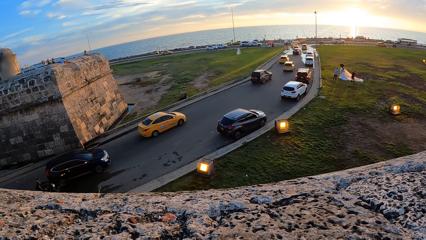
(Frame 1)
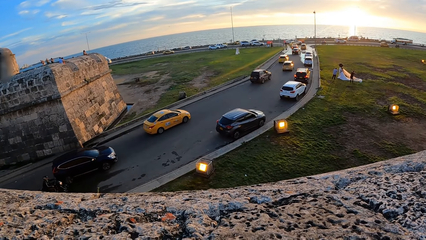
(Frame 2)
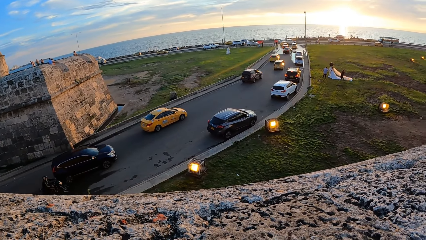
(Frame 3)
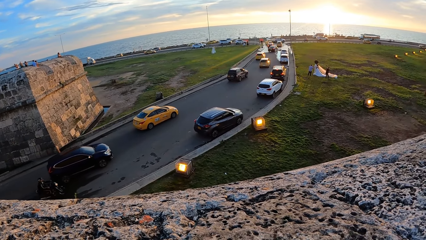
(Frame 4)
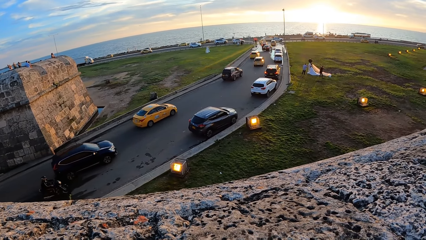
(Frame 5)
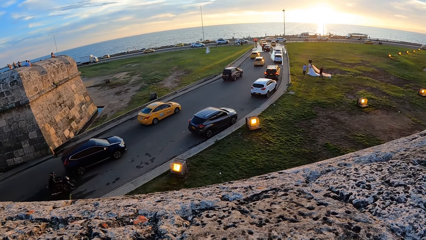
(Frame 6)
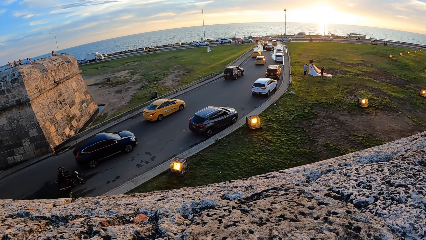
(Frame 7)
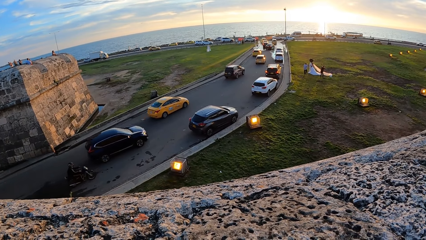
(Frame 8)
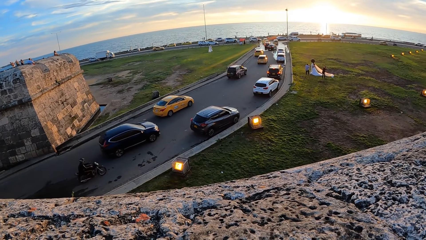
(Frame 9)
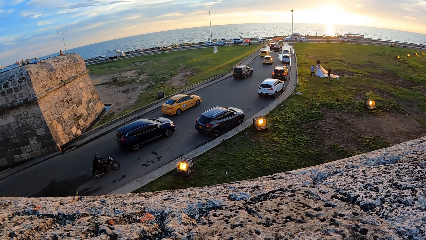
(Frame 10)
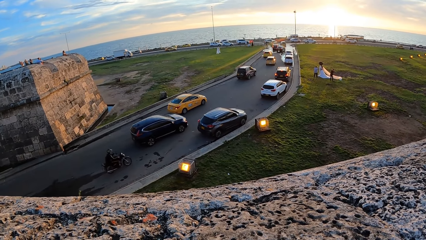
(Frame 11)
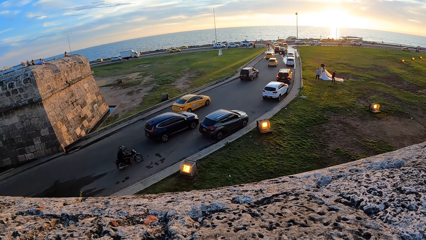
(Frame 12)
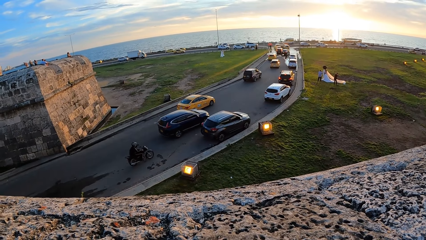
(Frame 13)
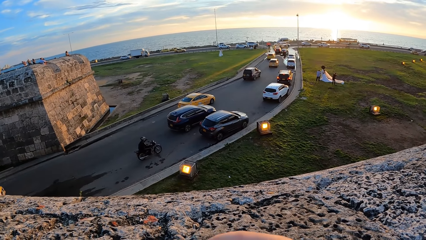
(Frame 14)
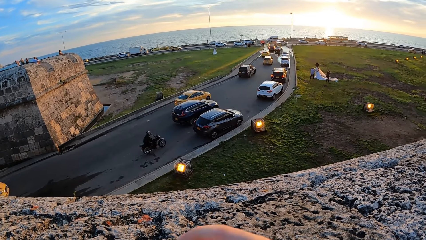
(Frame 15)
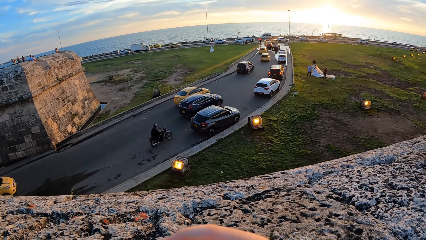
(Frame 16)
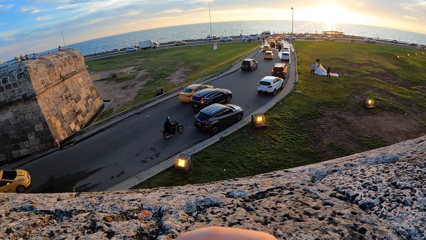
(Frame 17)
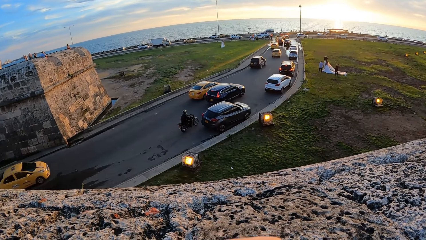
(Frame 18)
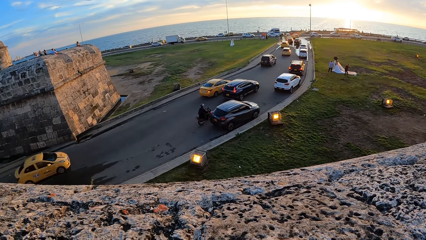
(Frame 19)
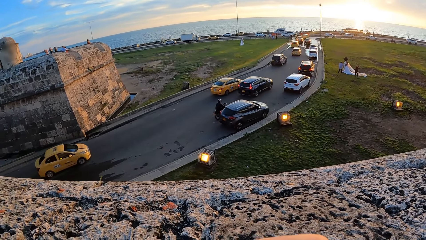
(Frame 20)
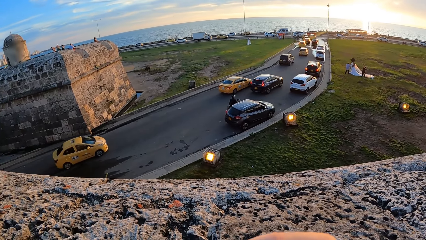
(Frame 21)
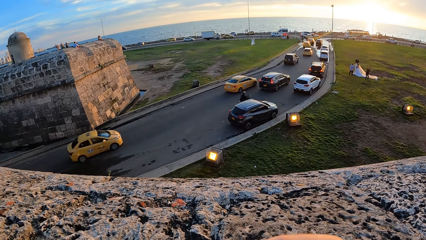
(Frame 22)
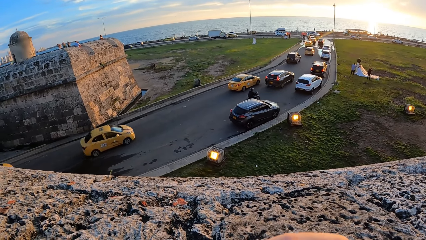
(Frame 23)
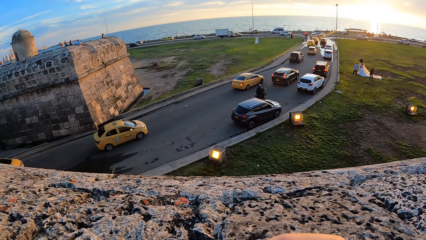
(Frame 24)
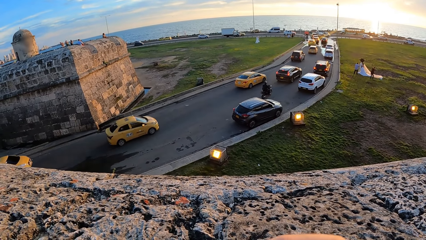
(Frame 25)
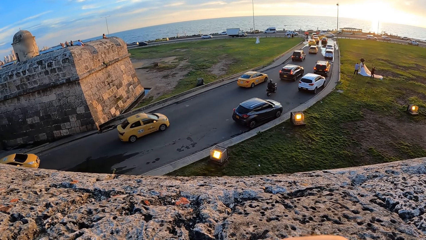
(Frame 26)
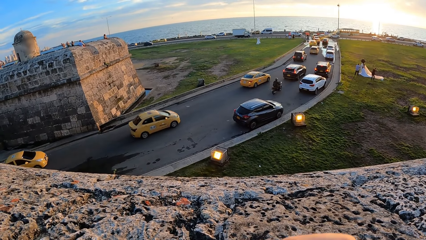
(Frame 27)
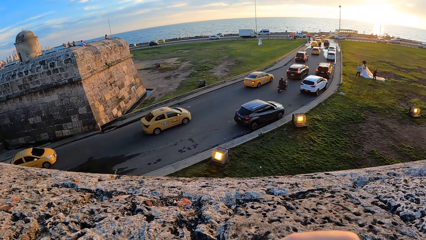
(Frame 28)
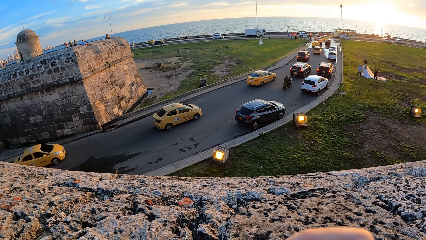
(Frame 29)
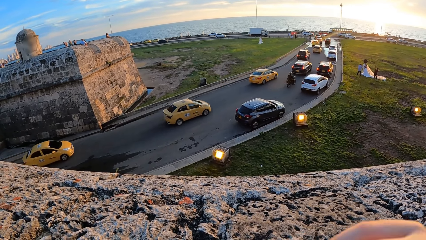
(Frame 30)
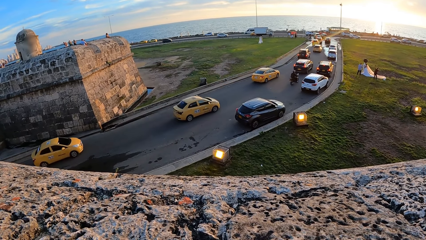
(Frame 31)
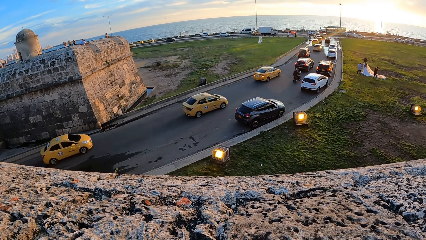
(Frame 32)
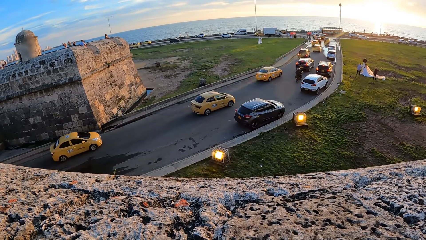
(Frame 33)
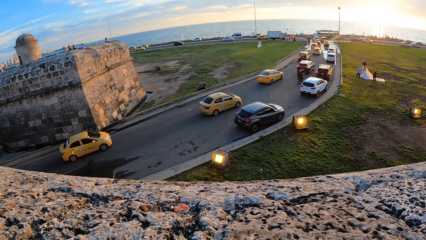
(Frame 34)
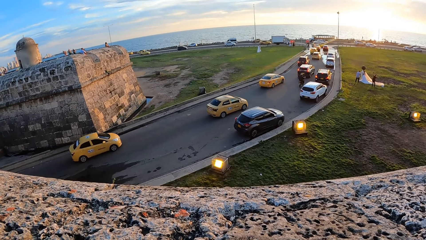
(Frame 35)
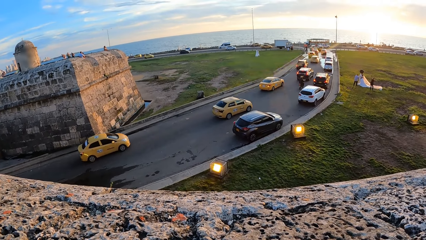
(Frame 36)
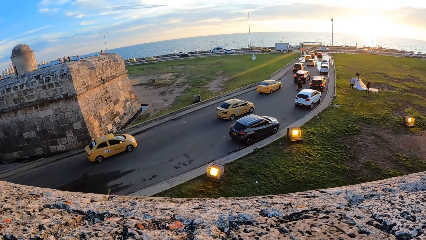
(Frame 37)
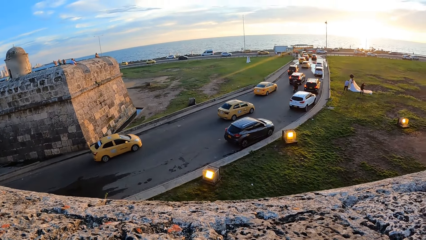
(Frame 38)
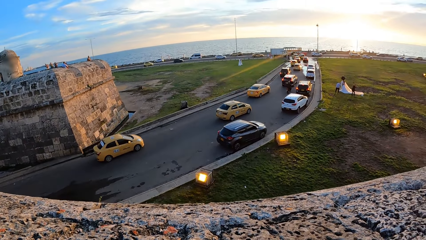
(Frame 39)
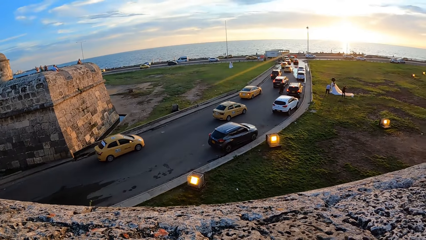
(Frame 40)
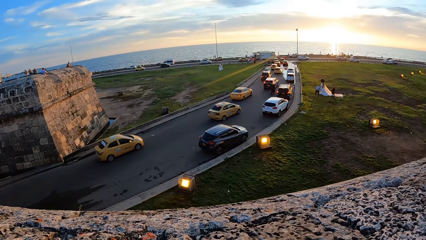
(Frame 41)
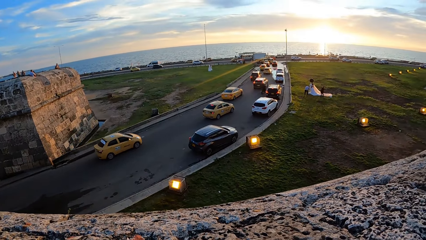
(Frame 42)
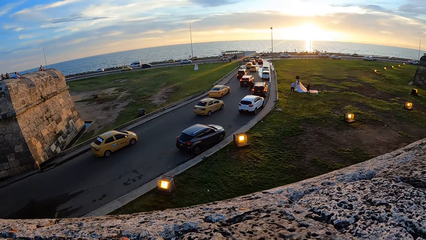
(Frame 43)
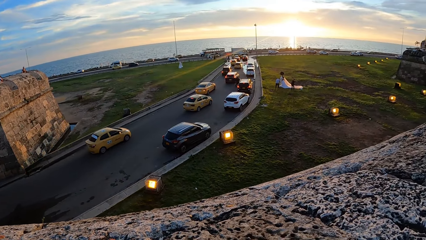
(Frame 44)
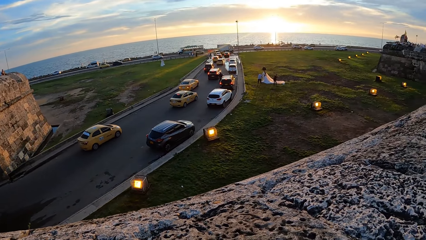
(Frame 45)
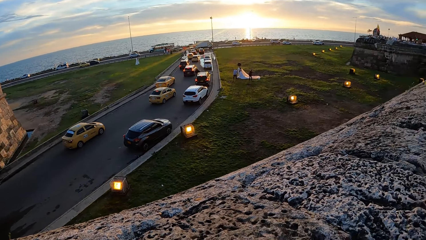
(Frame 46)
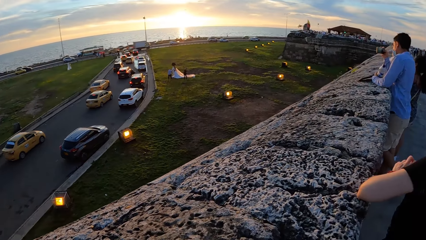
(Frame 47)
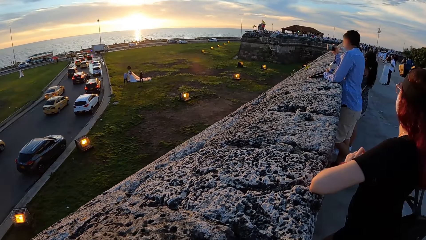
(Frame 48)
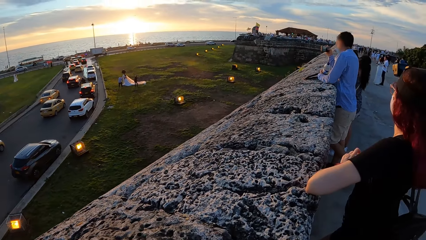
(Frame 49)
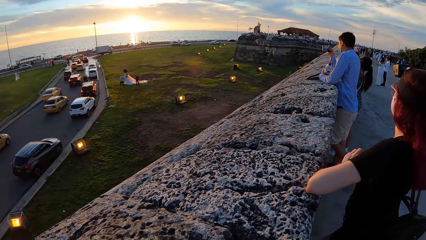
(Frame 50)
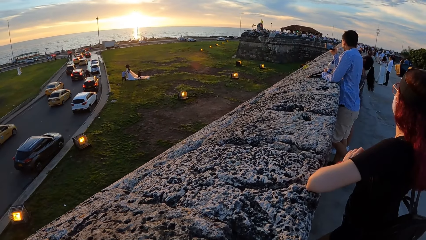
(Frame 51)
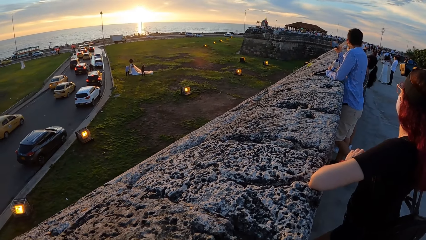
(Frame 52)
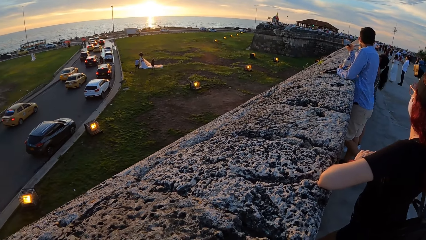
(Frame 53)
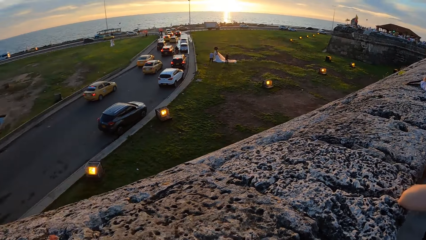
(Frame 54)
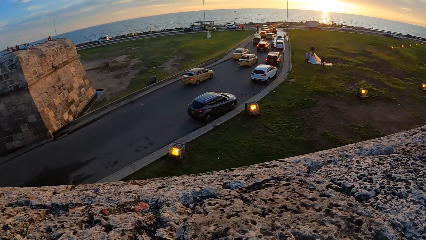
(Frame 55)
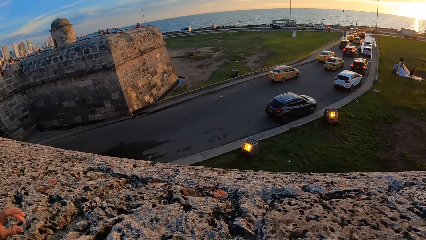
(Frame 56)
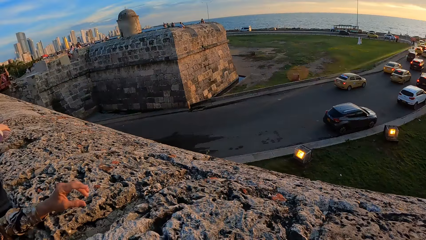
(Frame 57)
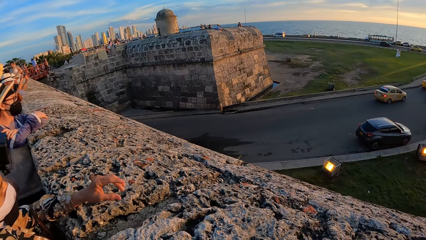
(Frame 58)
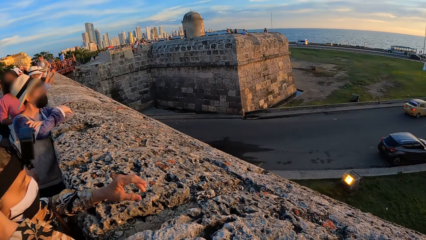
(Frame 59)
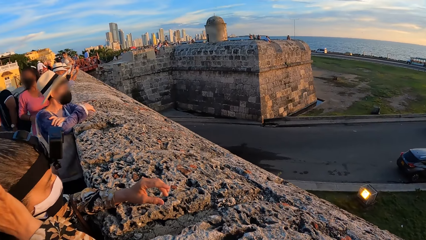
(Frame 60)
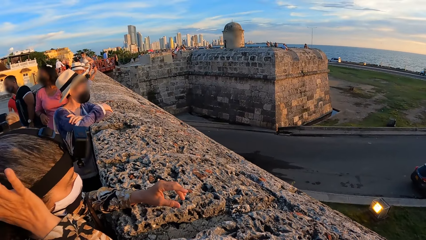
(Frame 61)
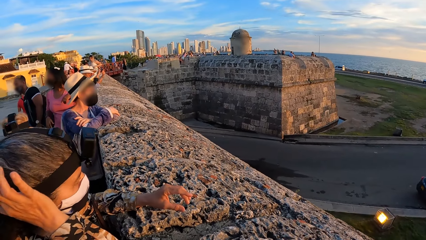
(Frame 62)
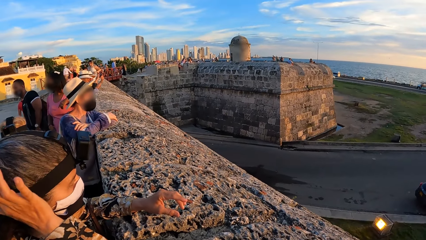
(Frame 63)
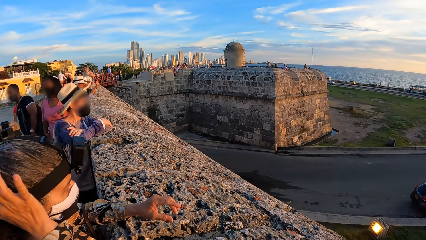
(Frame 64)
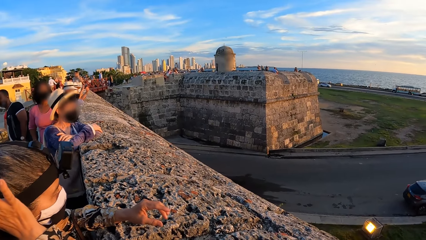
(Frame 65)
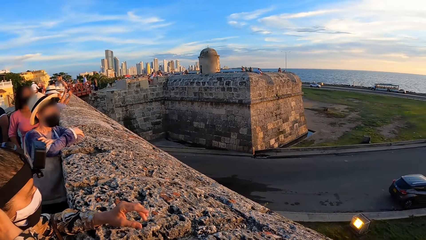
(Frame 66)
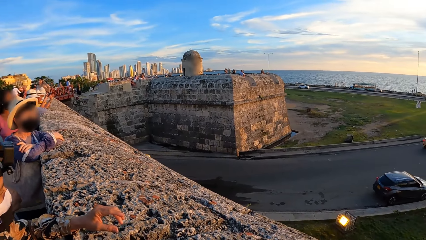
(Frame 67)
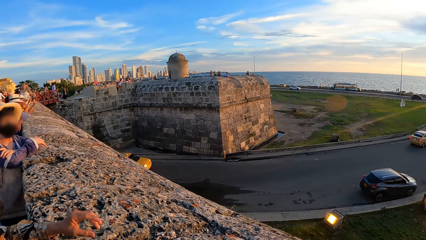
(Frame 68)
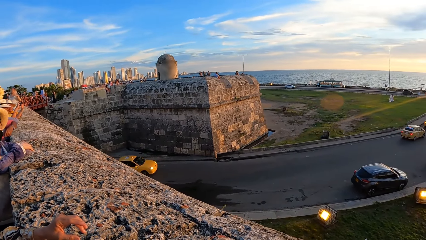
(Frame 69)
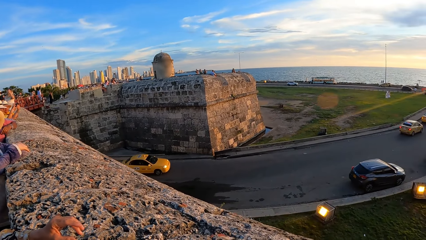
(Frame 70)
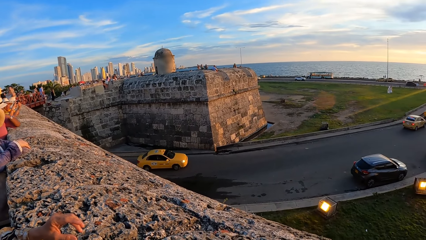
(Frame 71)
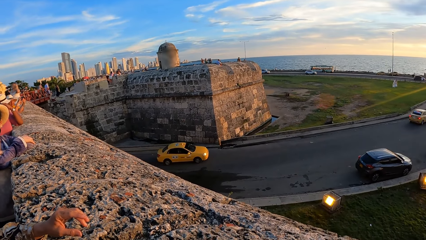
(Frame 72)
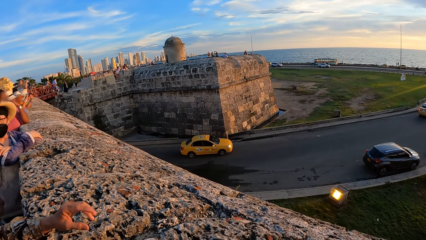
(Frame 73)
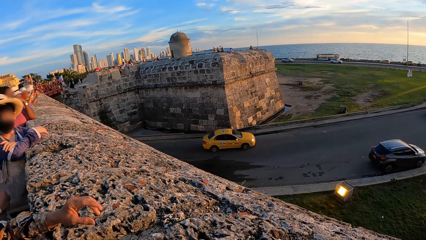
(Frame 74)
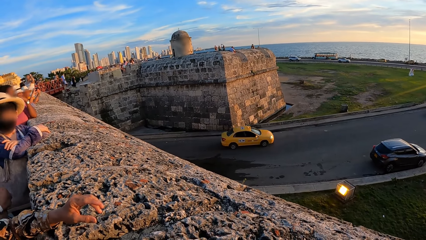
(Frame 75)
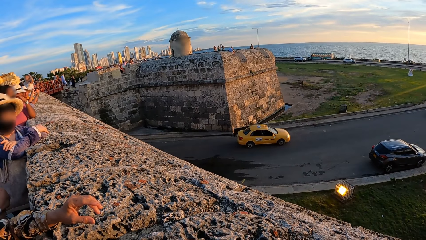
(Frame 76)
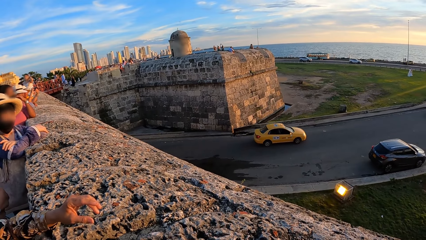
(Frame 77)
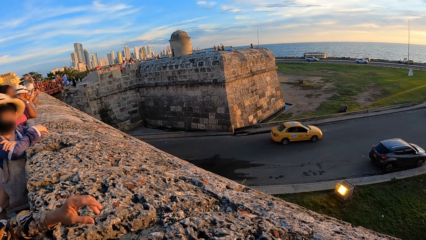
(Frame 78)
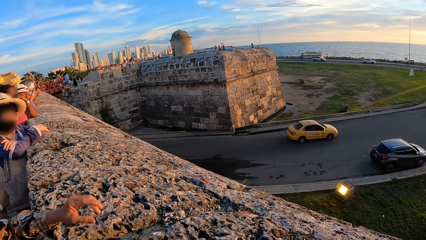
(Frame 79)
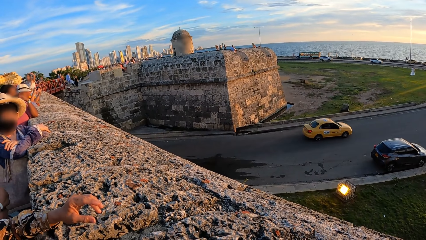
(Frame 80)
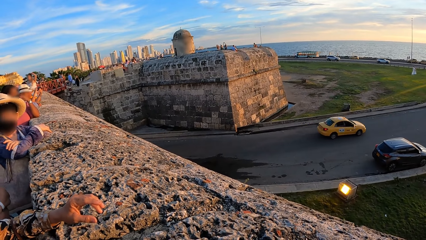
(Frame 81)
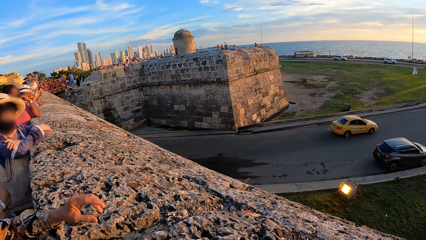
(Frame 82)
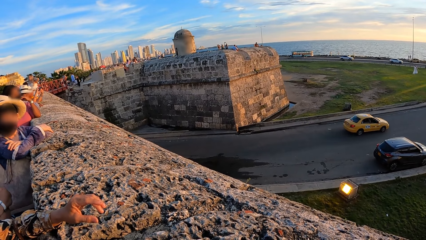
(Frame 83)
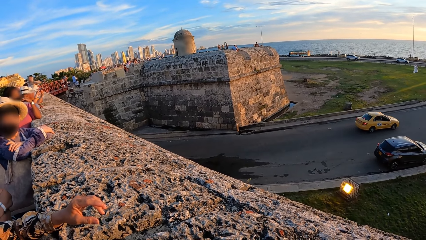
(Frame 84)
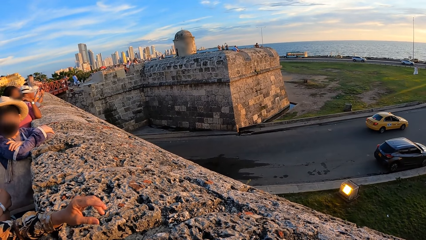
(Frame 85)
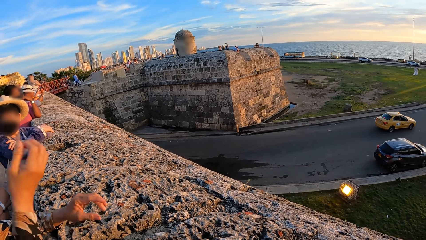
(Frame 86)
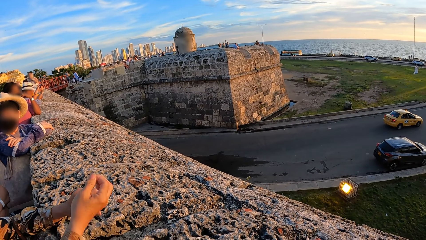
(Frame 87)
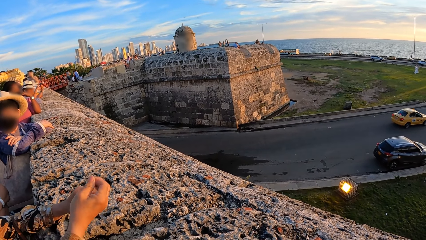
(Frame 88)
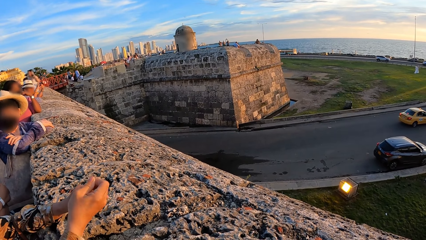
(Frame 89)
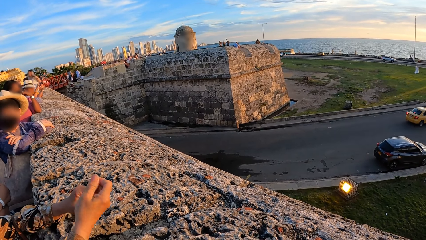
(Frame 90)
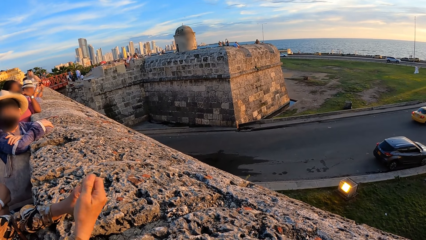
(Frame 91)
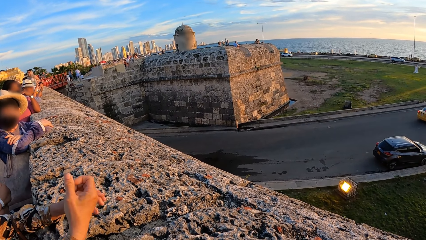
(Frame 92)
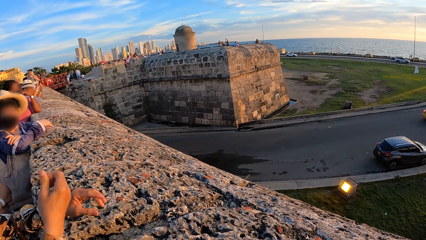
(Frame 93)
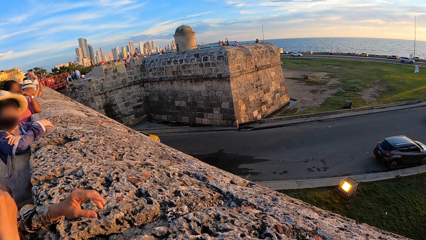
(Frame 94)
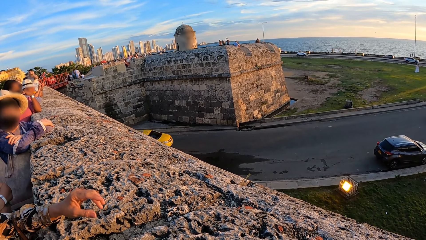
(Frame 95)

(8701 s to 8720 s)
The camera wearer looks at a lady. They look at a man. They turn around. A woman scratches her hair with her right hand. The camera wearer looks at the cars.
